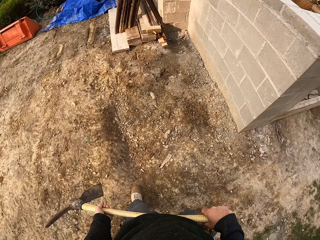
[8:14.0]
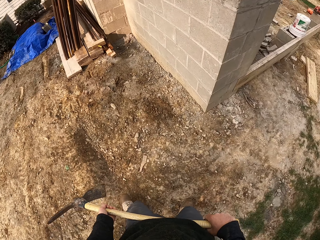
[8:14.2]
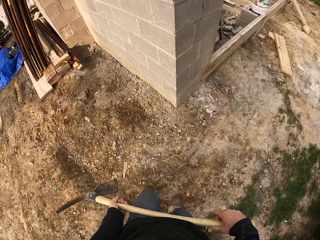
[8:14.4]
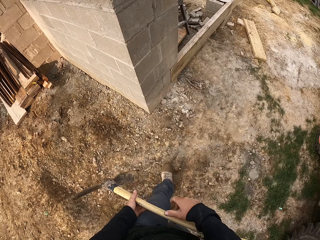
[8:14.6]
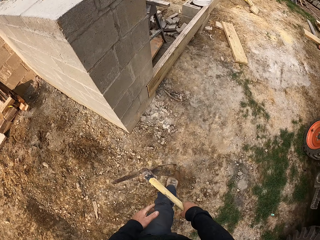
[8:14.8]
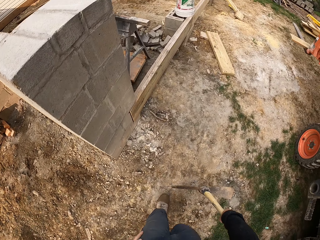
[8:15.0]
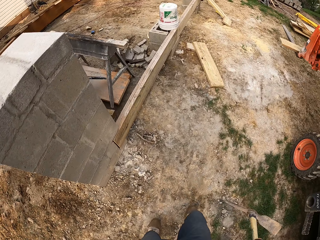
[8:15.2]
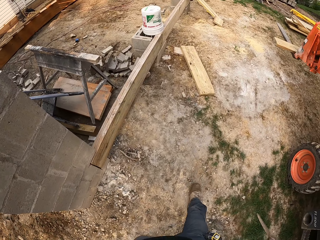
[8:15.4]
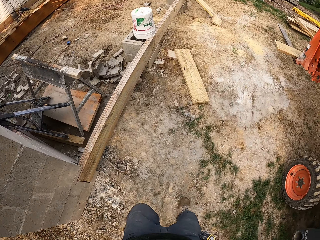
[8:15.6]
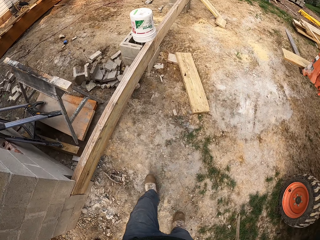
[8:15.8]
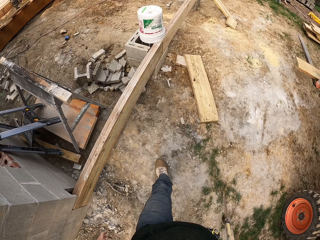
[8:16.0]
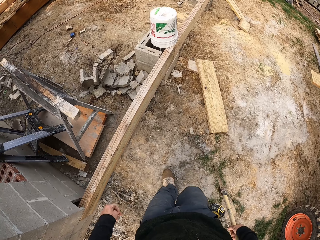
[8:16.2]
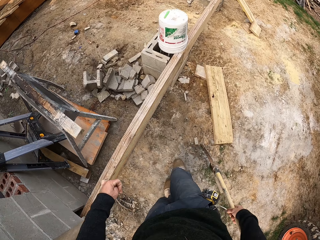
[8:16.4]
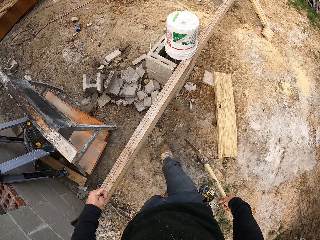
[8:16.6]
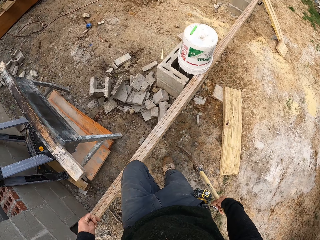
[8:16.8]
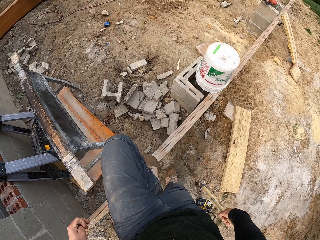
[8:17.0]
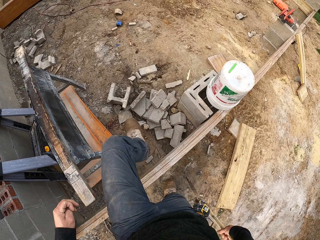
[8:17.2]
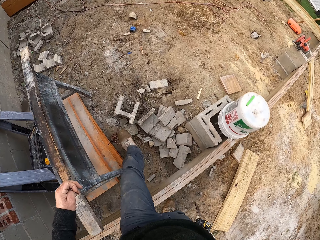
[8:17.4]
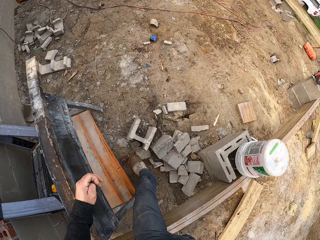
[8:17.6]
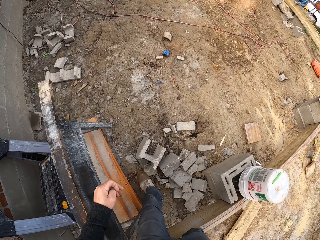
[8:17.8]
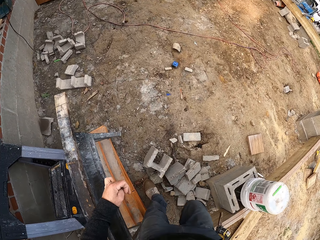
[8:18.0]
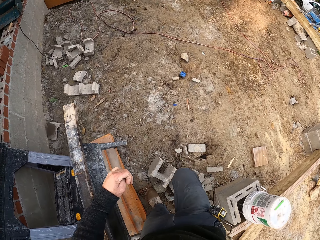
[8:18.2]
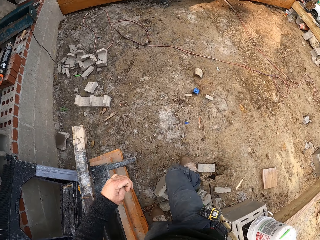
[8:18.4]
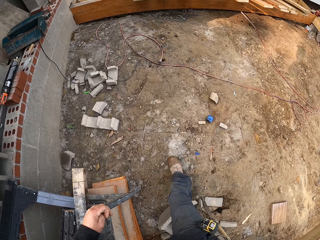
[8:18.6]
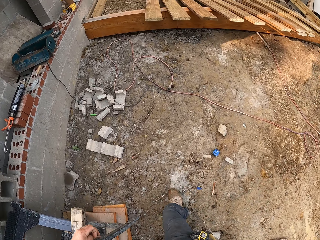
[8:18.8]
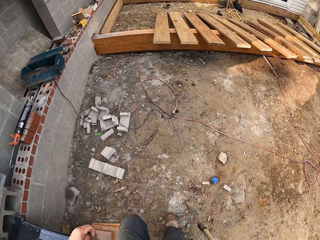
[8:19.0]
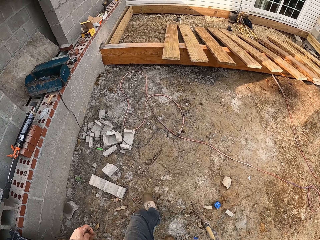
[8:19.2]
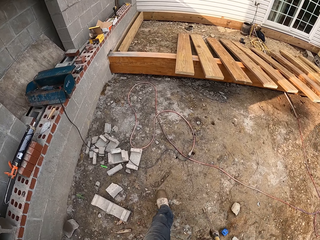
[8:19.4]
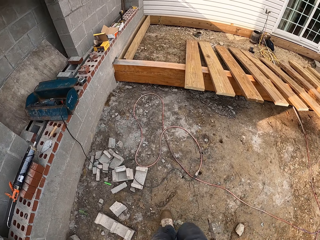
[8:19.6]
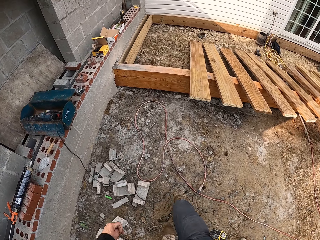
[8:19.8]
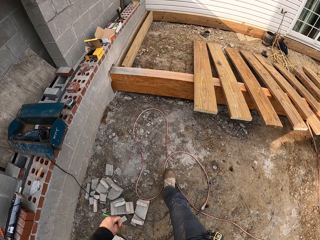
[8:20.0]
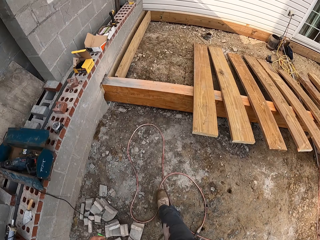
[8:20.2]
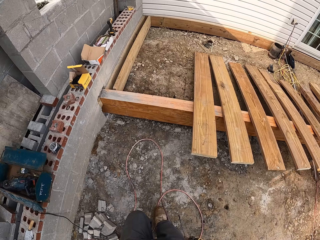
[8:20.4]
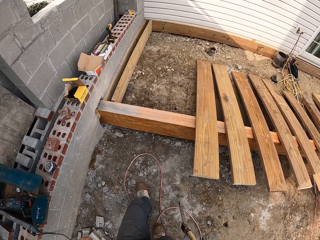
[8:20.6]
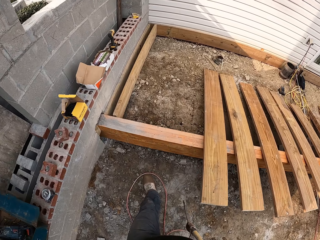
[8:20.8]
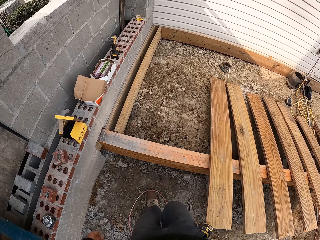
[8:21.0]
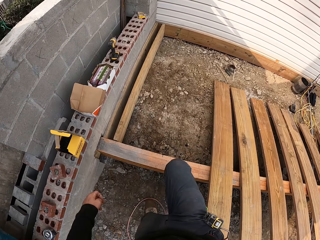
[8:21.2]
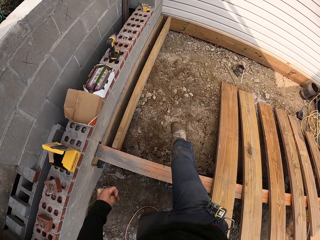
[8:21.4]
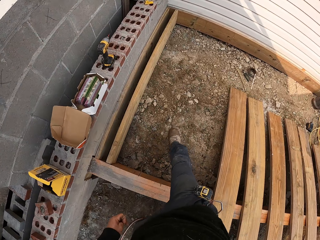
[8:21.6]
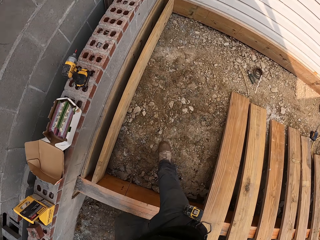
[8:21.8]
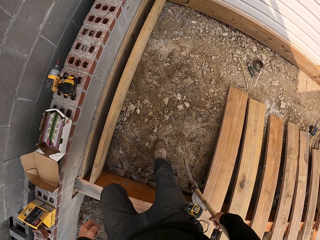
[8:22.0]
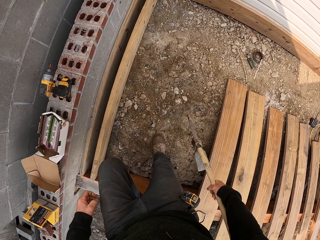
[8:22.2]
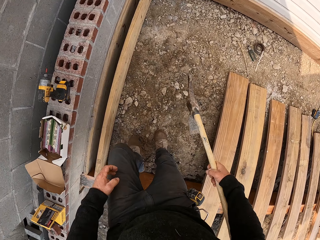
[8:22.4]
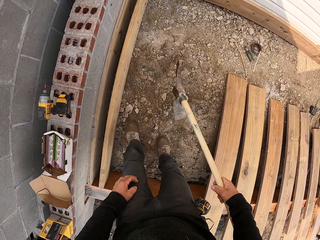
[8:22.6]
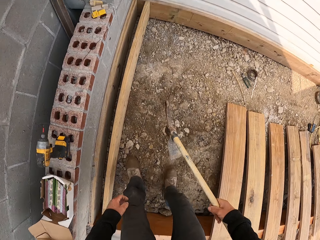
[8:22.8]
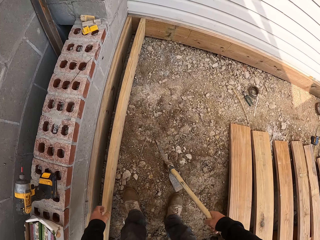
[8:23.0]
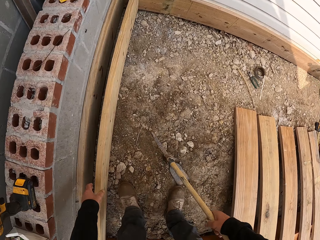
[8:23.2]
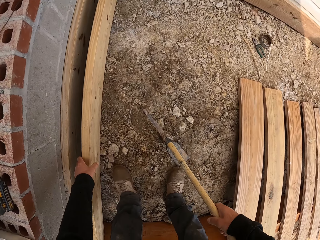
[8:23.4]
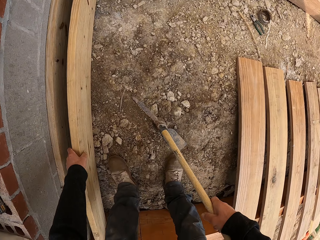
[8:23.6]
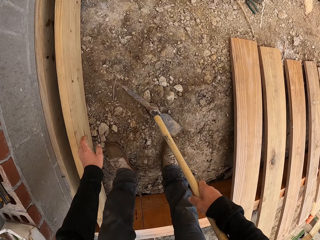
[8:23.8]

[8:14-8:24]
The camera wearer walks around the construction site.

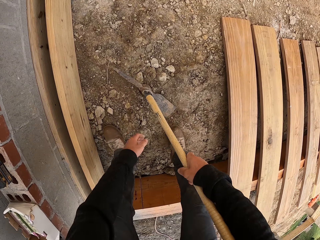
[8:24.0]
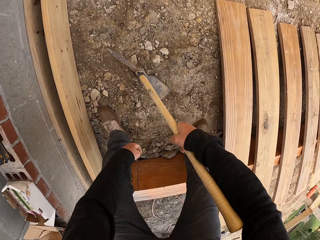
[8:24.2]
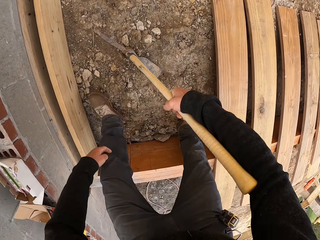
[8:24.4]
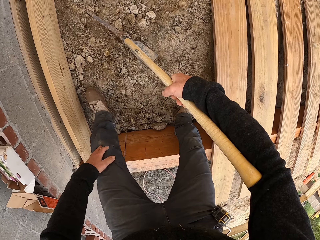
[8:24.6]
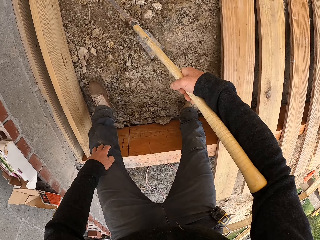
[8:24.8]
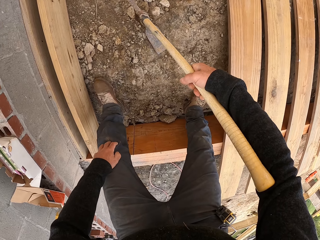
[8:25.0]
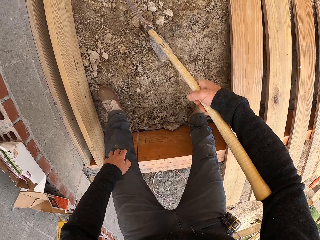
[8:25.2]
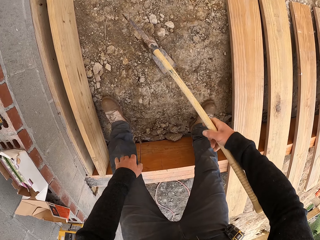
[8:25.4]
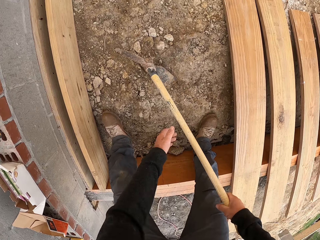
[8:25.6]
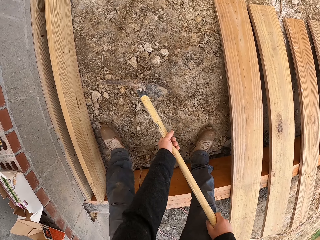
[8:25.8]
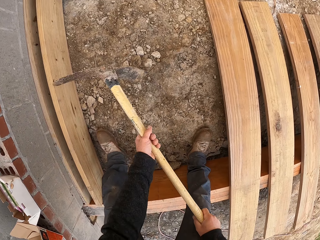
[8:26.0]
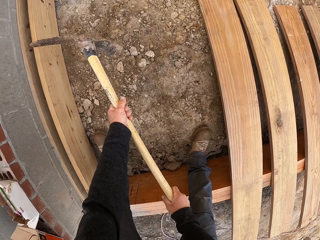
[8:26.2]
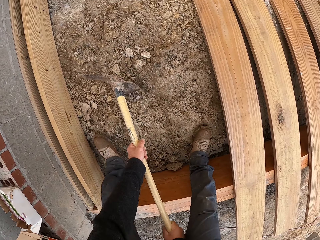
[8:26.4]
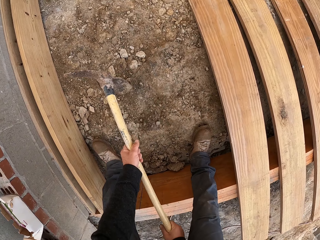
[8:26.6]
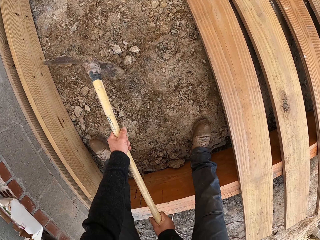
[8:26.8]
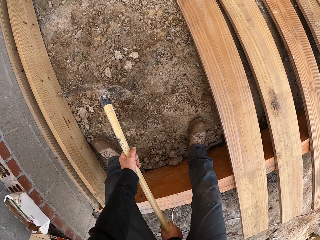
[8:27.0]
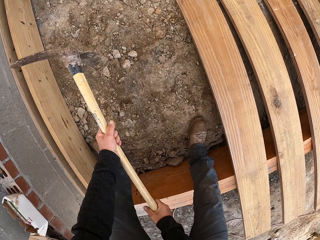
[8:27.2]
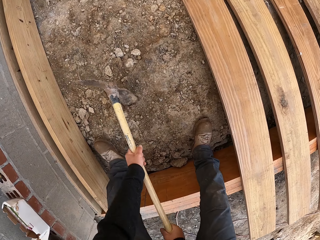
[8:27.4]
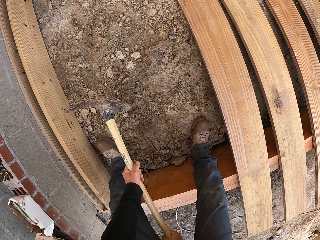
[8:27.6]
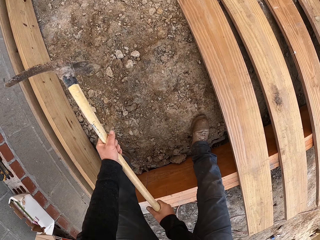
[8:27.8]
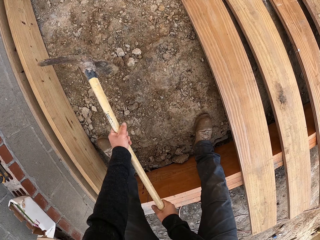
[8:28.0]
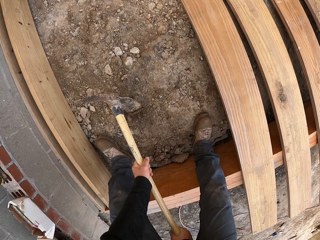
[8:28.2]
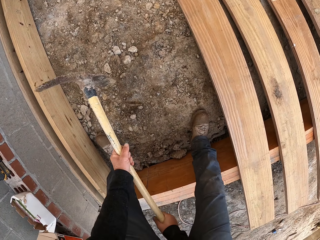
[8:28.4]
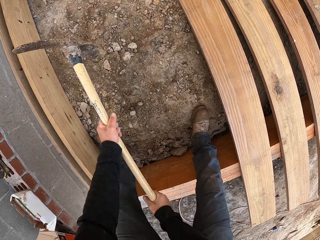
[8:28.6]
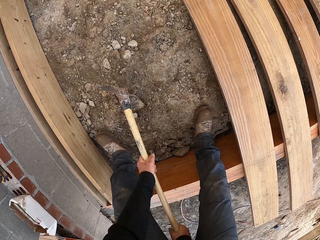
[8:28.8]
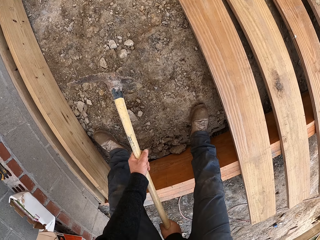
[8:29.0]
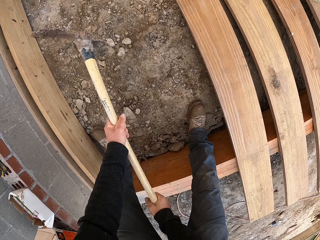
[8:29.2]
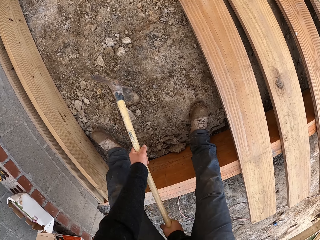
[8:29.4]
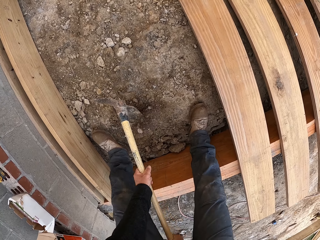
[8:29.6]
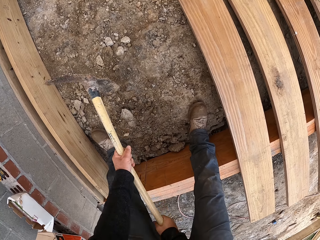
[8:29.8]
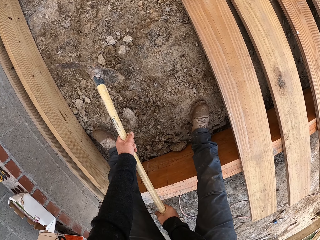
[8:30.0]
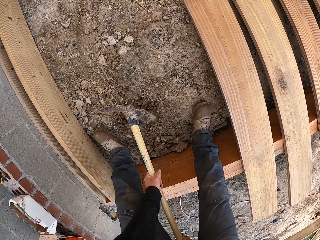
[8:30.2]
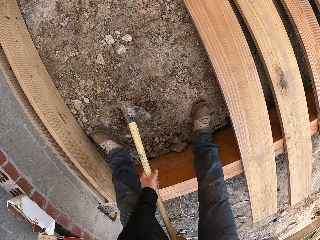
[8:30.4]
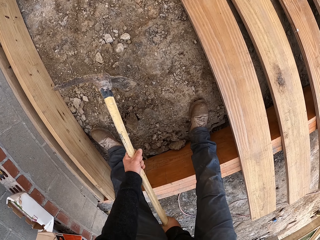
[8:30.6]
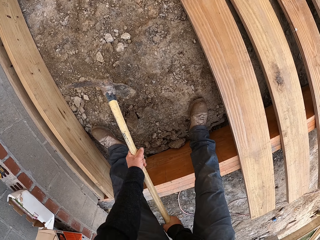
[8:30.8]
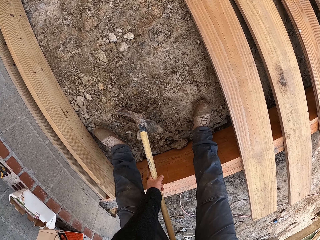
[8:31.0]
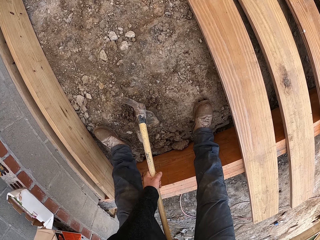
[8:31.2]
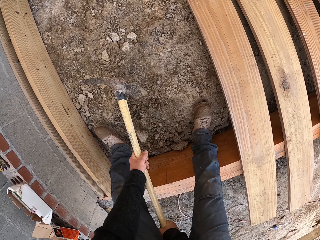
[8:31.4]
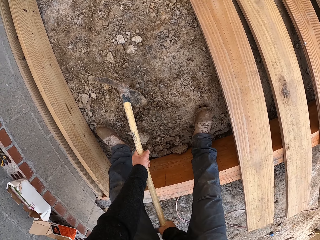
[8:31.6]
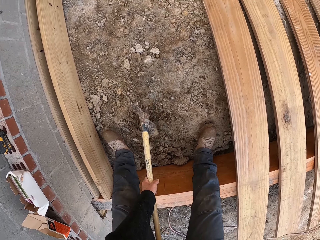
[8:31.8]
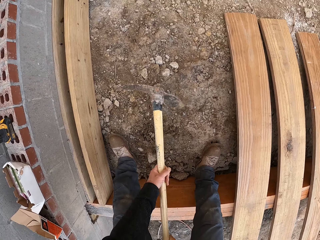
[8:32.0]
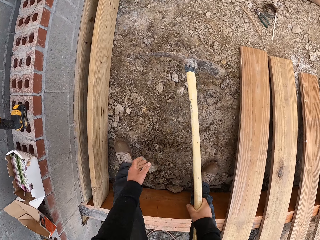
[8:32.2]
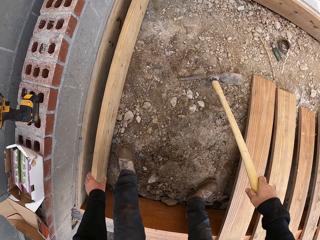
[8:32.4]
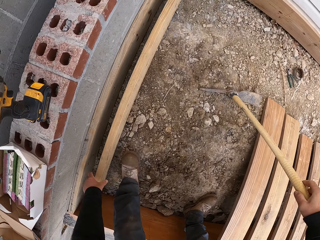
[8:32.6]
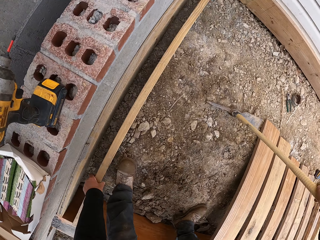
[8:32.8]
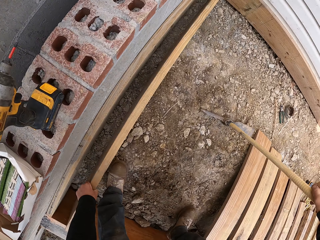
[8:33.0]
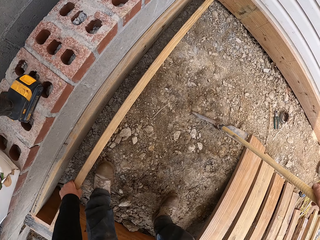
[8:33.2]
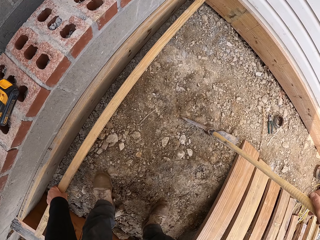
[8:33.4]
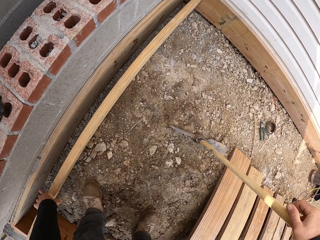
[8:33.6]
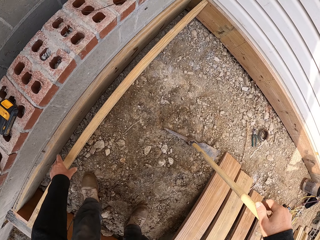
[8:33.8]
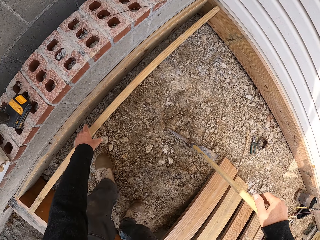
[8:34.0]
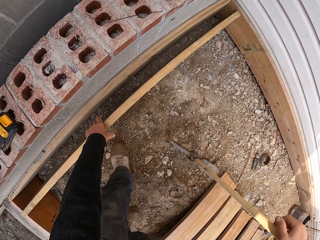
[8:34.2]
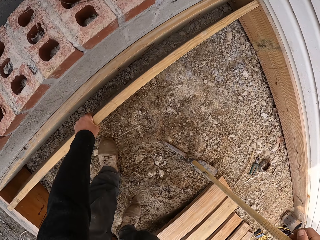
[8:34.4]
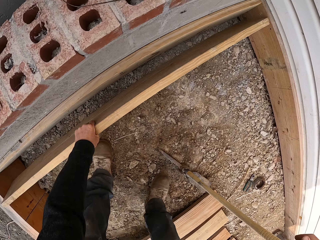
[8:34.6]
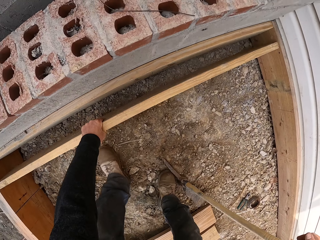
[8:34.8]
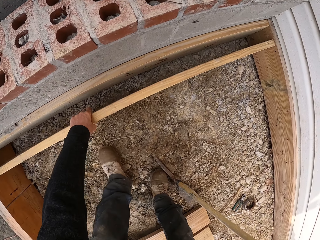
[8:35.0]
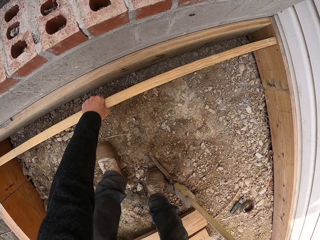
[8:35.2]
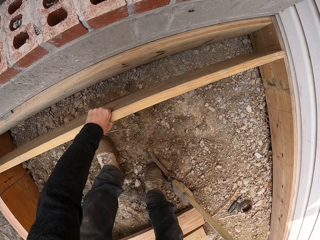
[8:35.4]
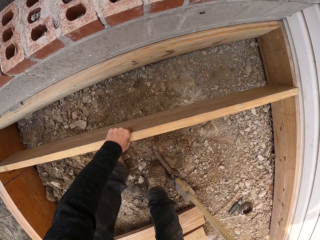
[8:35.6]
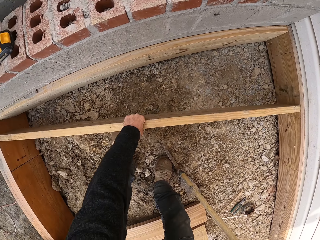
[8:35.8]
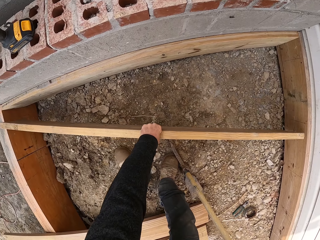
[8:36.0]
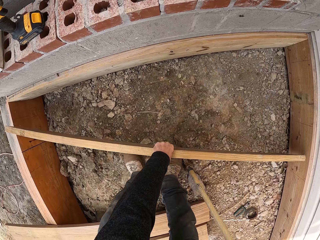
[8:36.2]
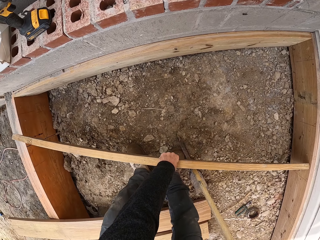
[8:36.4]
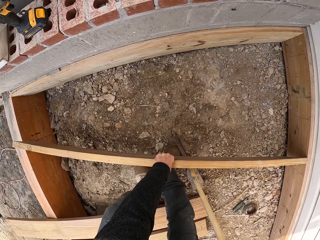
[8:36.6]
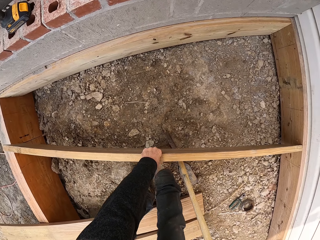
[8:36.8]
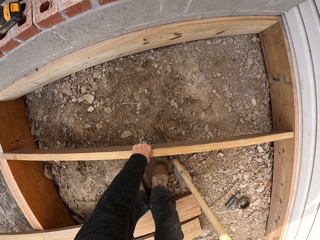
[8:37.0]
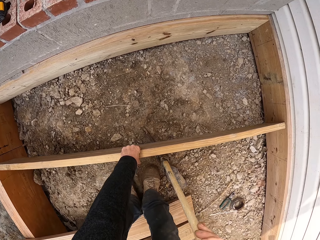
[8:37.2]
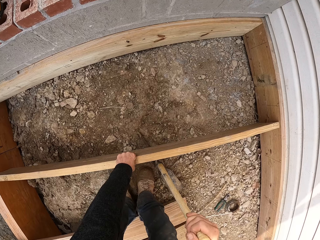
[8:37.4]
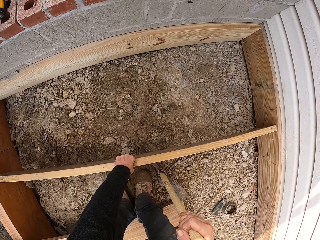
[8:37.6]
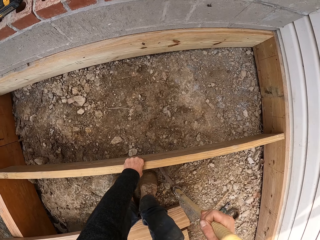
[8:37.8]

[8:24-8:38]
The camera wearer digs the ground using the mattock. They put down the mattock. They touch the timber. They hold on to the wood. They fit the timber.
